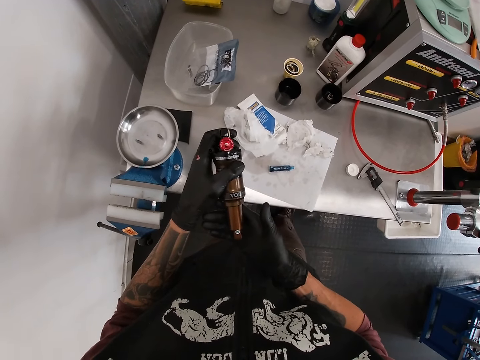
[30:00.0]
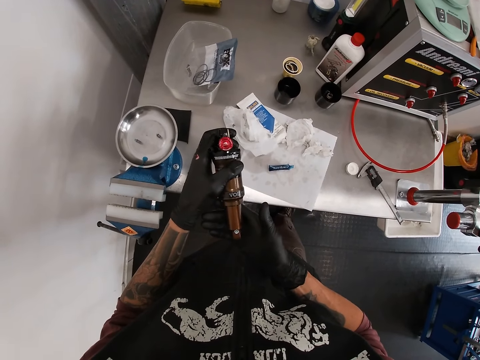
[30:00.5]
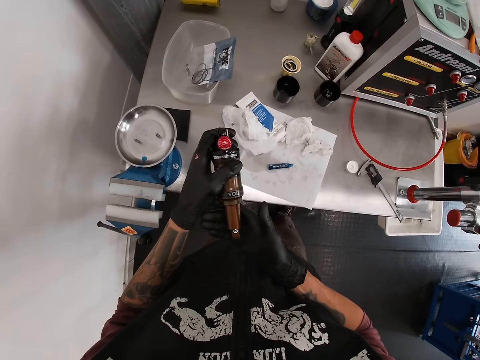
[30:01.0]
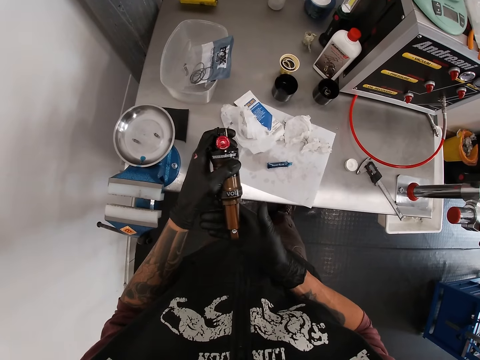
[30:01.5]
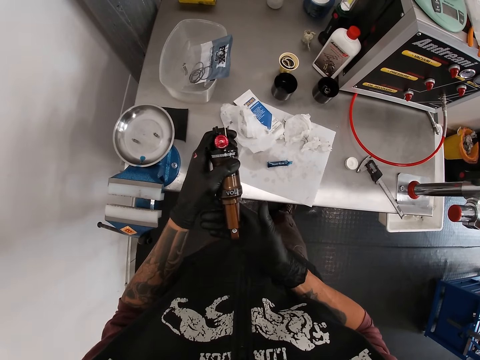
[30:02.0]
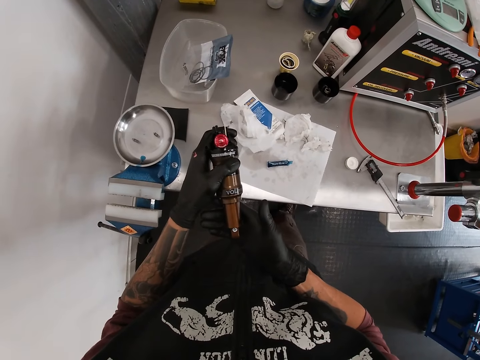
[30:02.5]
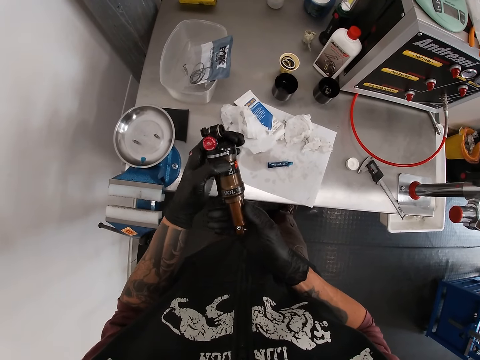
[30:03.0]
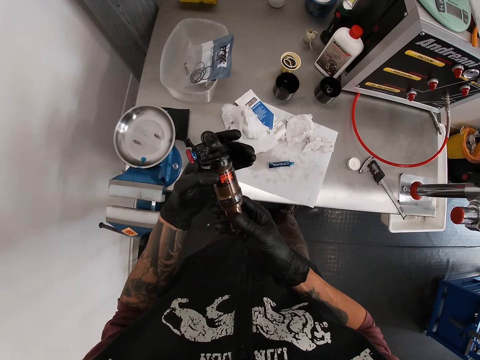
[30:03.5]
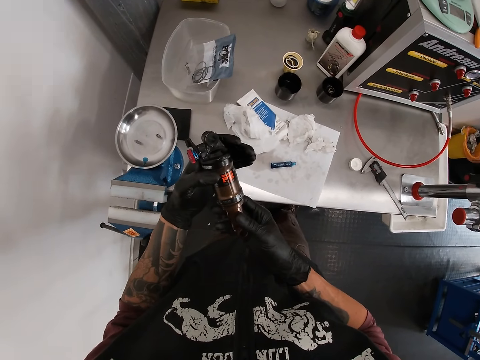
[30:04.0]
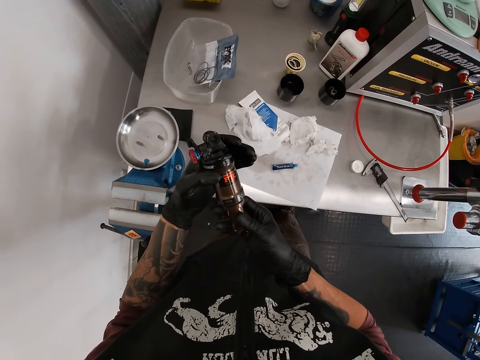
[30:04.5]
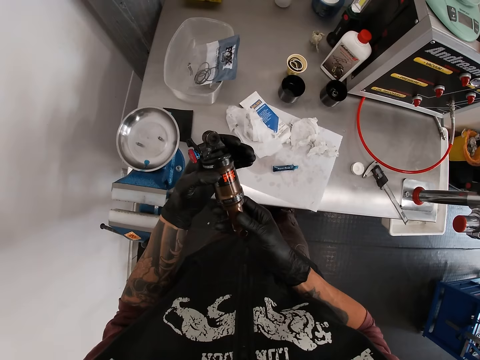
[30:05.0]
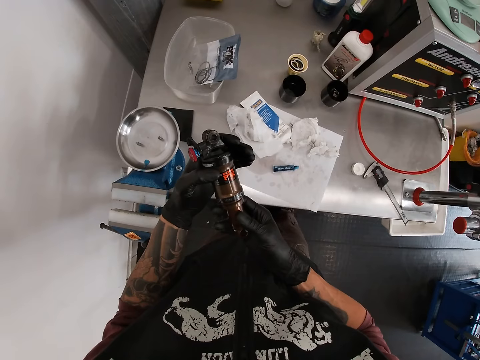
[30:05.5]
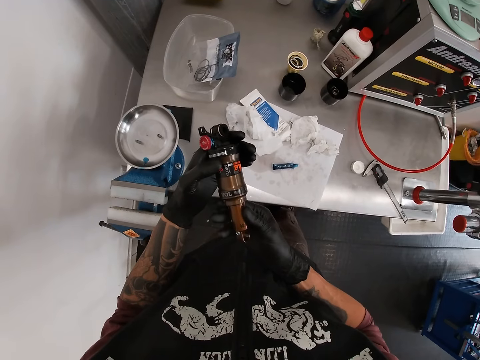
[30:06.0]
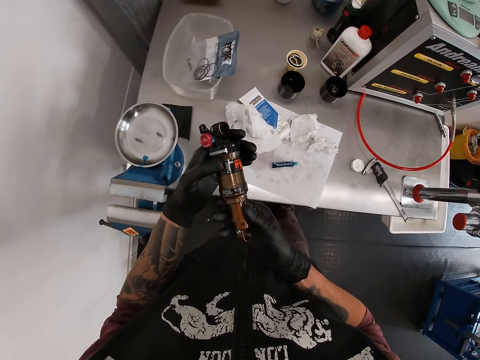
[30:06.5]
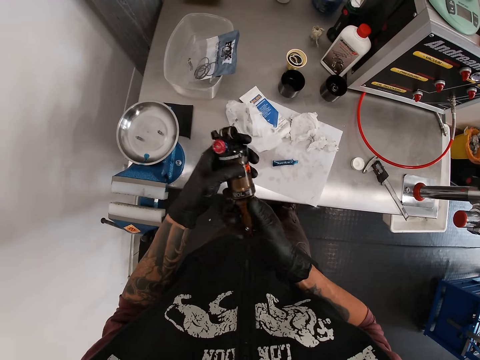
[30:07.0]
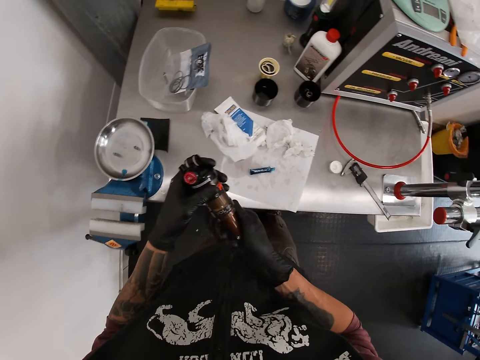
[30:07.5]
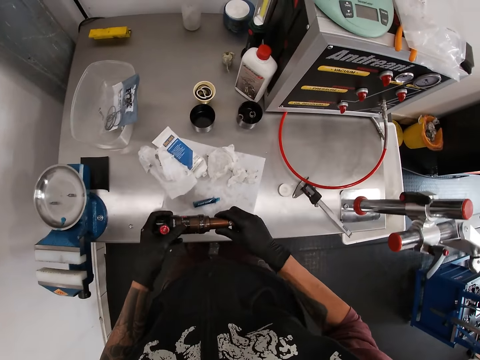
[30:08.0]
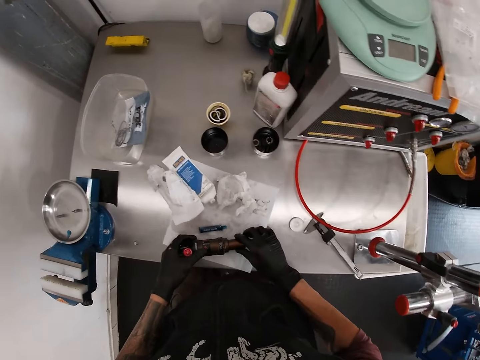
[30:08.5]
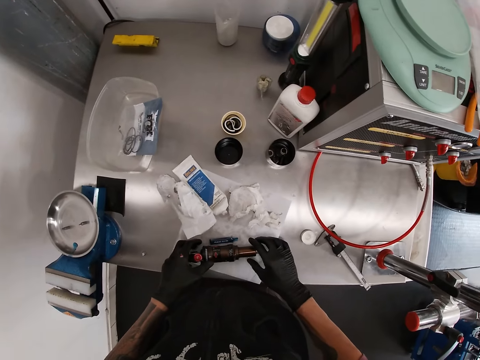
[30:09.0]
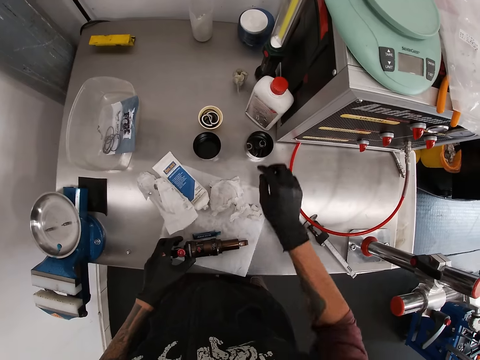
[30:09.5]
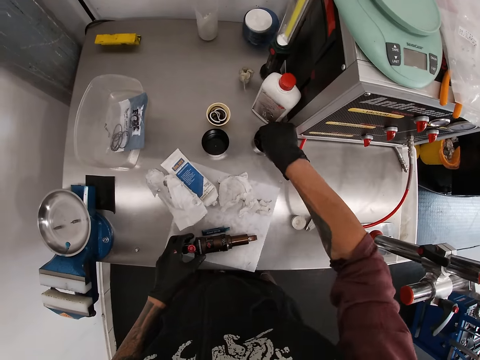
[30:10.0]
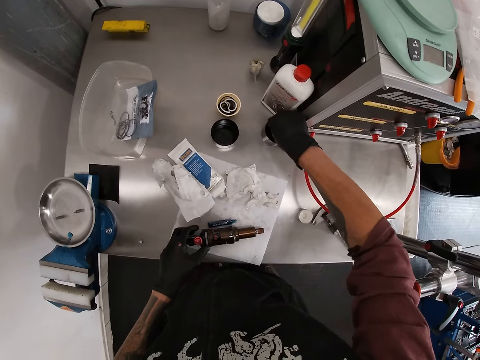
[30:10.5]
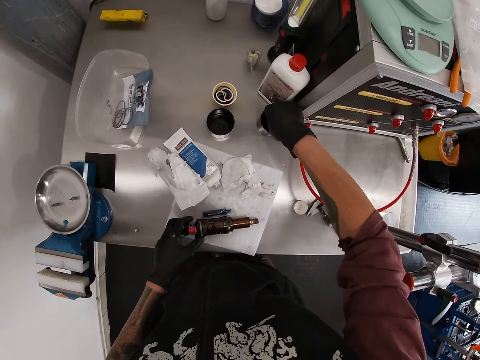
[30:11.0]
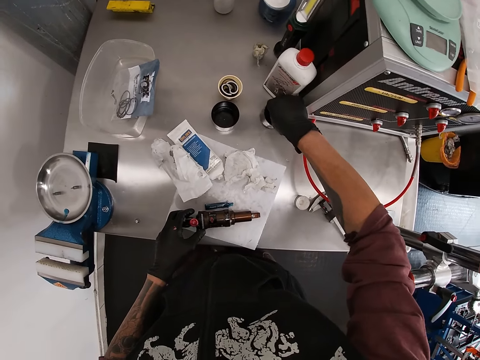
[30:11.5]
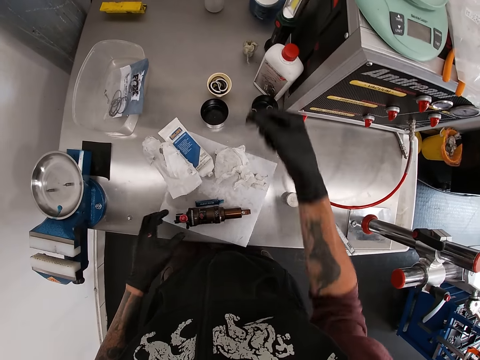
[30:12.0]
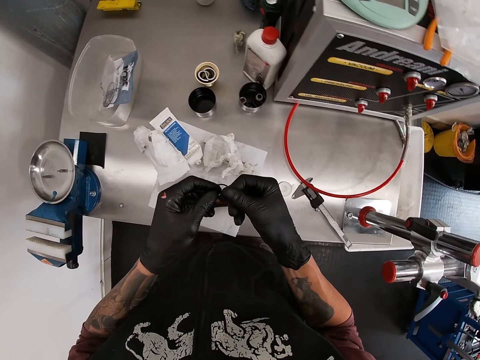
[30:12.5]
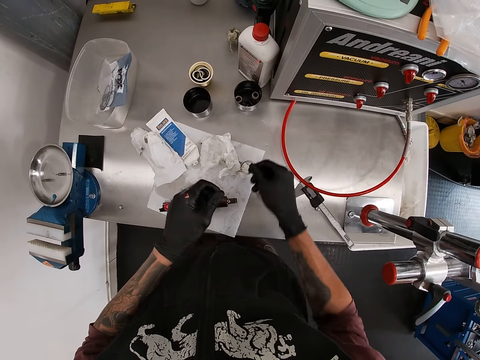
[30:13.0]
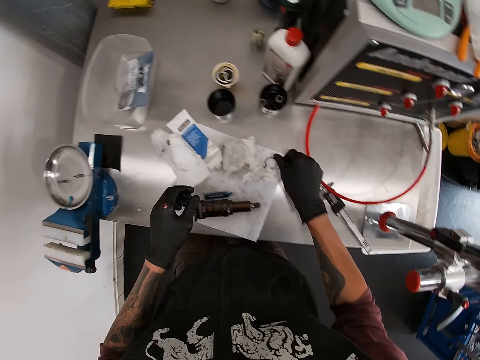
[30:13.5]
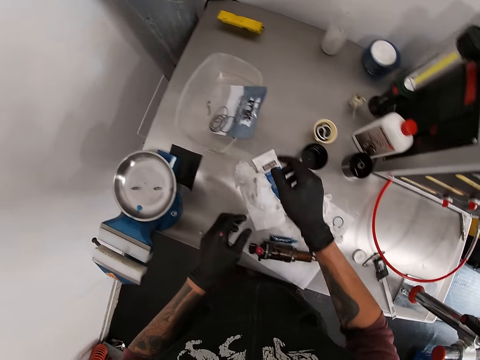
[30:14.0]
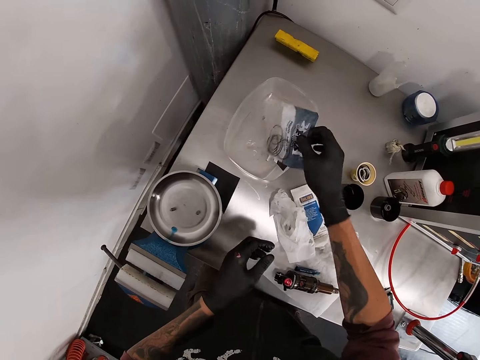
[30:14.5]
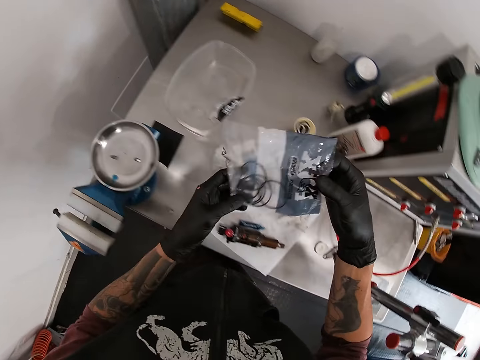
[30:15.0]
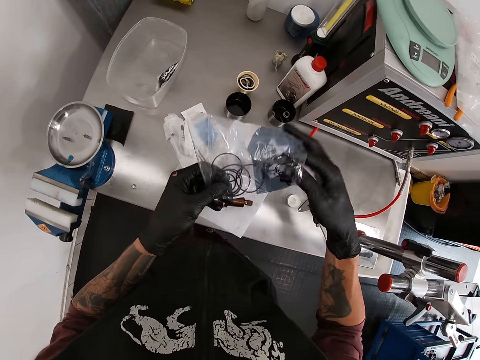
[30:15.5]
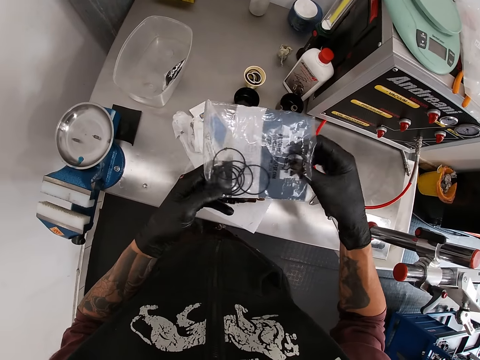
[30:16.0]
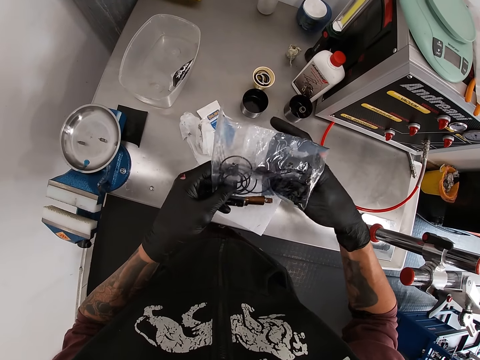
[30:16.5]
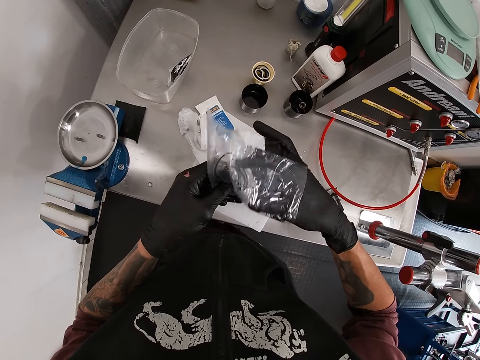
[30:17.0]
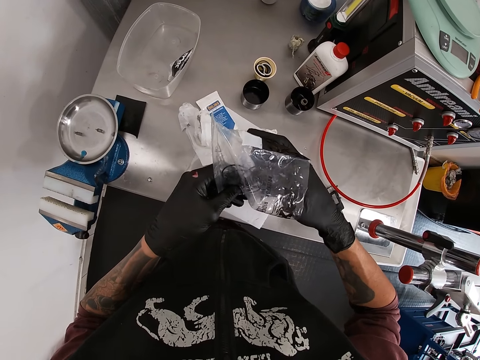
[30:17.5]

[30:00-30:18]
The camera wearer drops the fox float on the work table with both hands. He picks up a metallic ring from a container with his right hand. He drops the metallic ring on the work table with his right hand. He picks up a pack of metallic rings from the plastic with both hands.

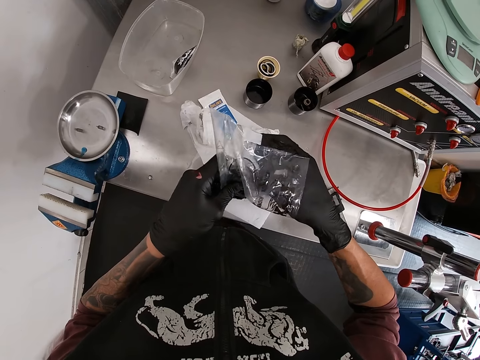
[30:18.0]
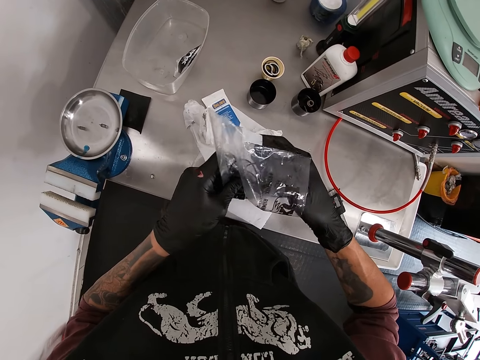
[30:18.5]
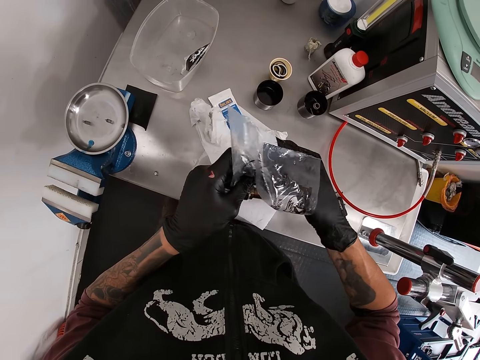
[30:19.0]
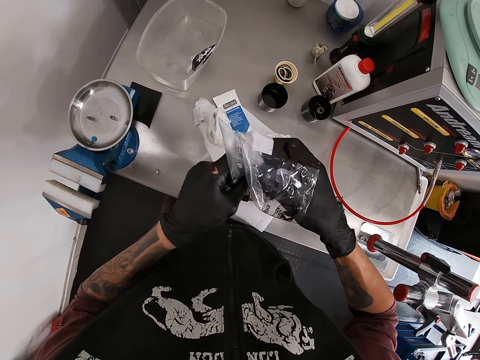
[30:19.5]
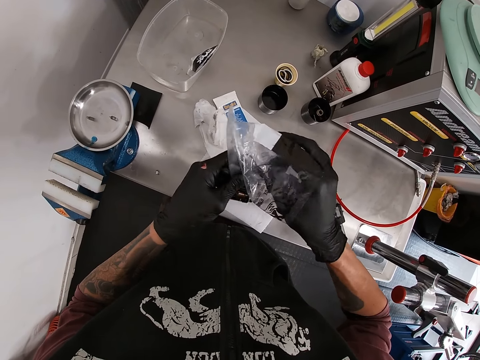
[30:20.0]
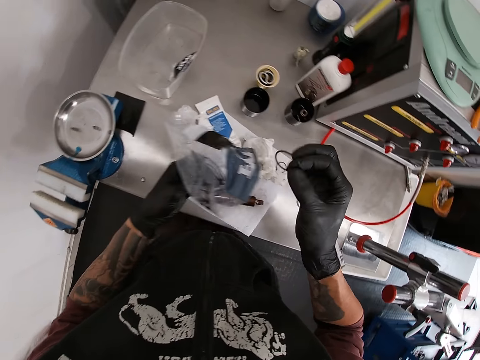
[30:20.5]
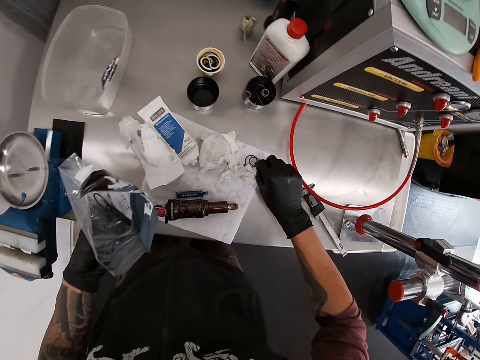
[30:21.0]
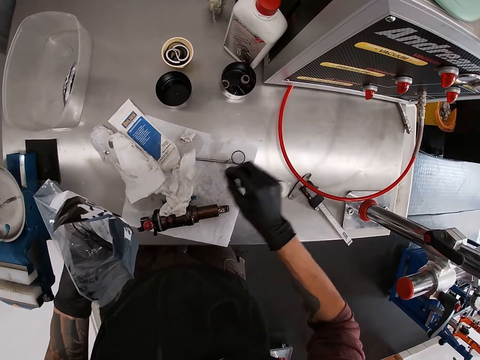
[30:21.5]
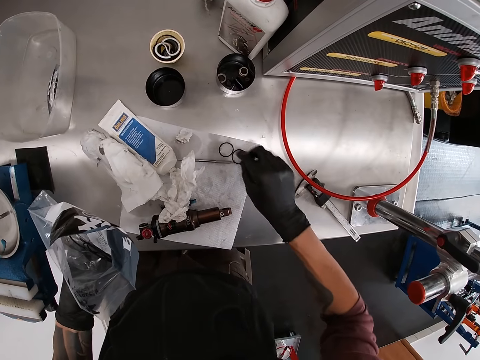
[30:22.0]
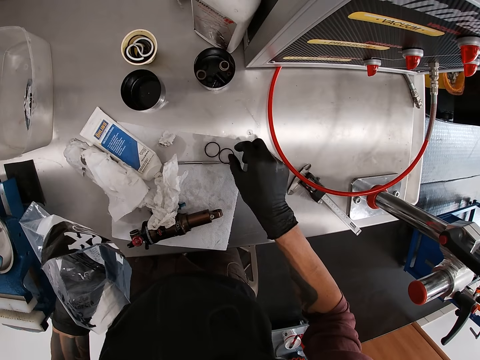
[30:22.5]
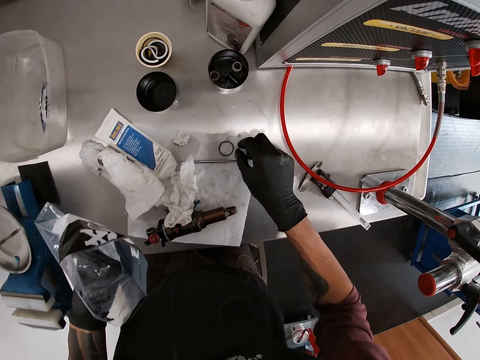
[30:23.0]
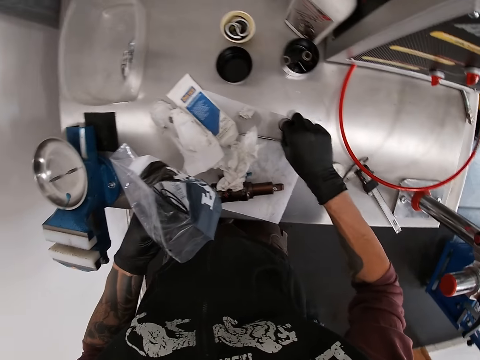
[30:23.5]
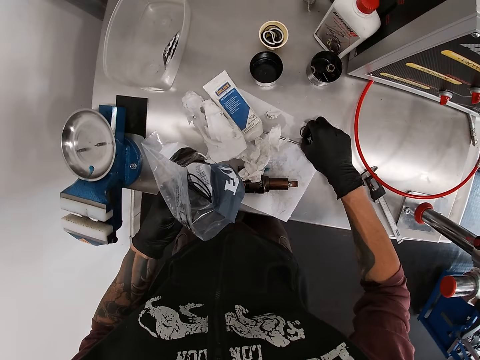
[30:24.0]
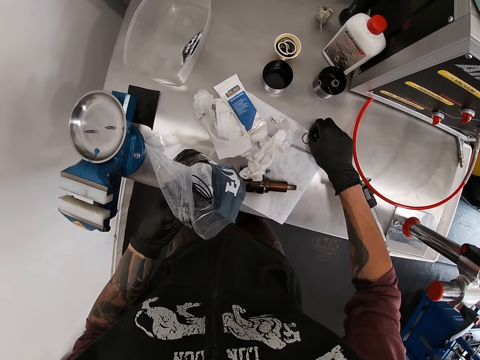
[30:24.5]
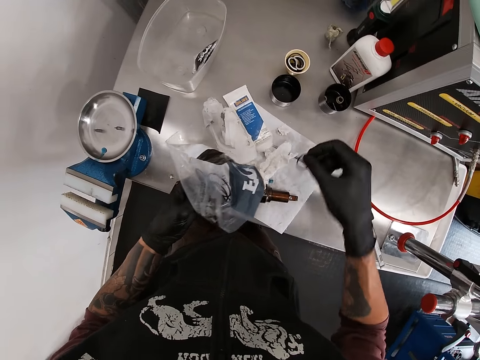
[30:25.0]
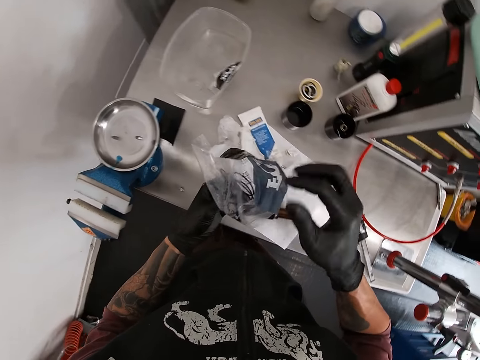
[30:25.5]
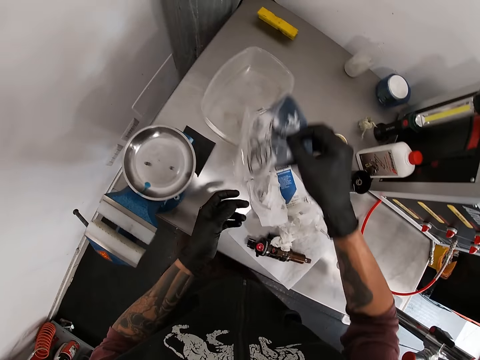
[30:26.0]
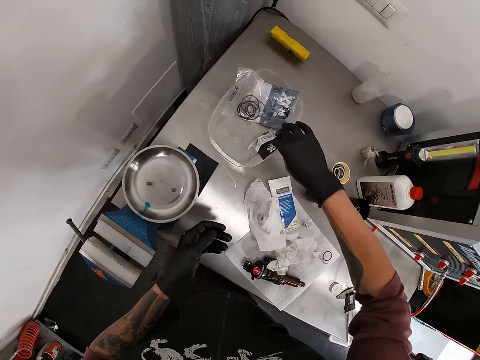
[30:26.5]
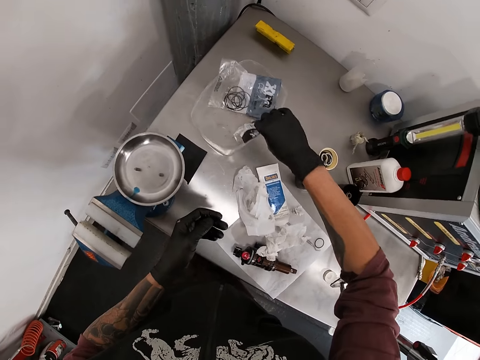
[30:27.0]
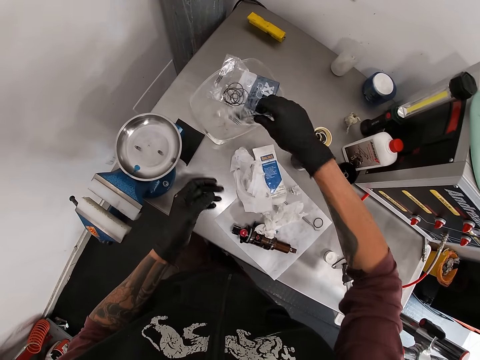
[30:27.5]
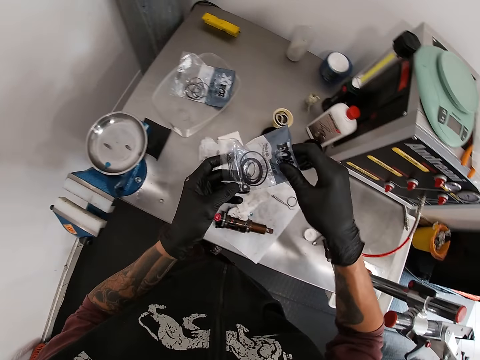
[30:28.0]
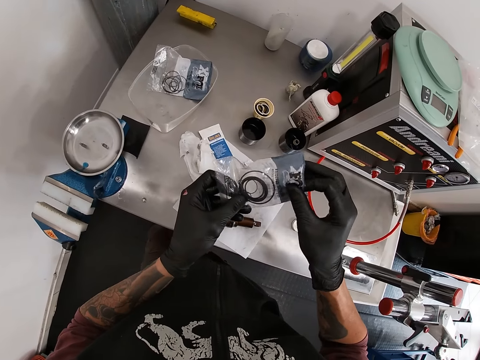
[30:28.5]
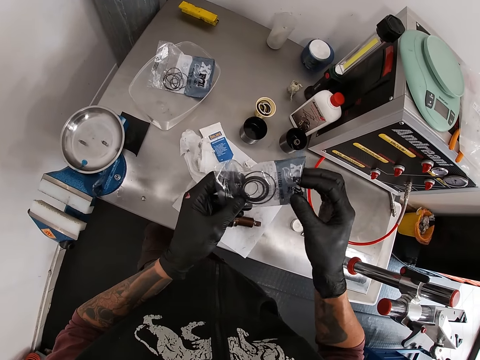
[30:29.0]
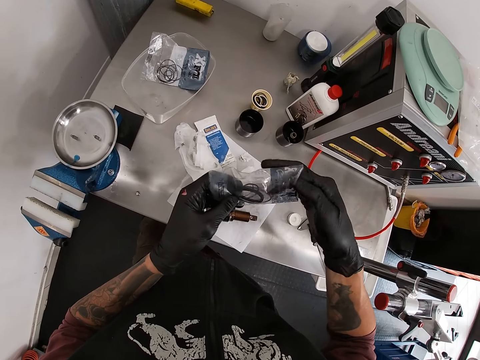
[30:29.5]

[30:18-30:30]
The camera wearer picks up a metallic ring from the pack with his right hand. He drops the metallic ring on the work table with his right hand. He picks up the metallic ring on the work table with his right hand. He puts the metallic ring in the pack of metallic rings with his right hand. He drops the pack of metallic rings in the plastic with his right hand. He picks up the pack of metallic rings from the plastic with his right hand. He holds the pack of metallic rings with both hands.
